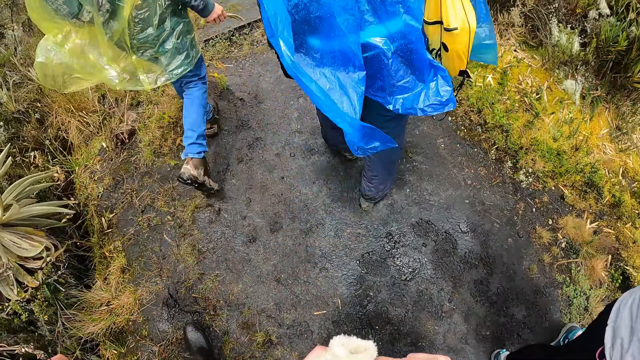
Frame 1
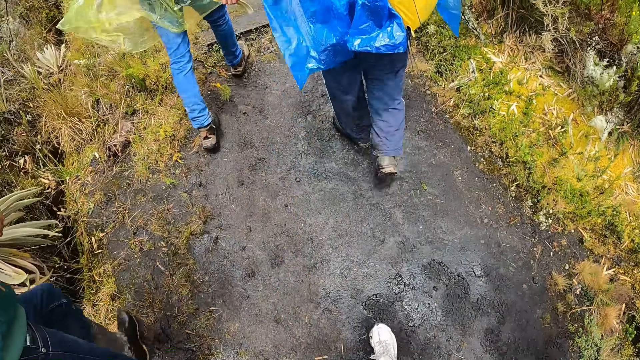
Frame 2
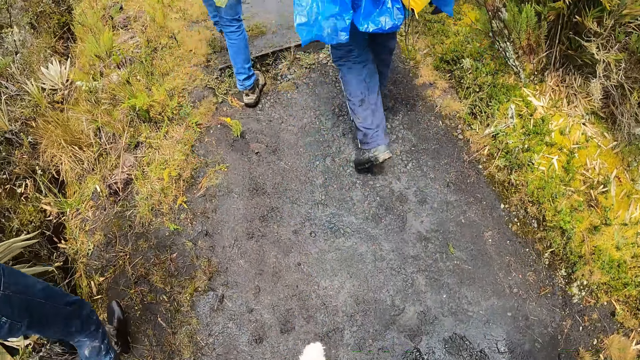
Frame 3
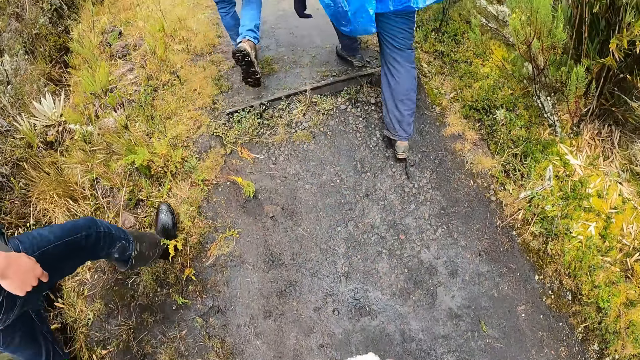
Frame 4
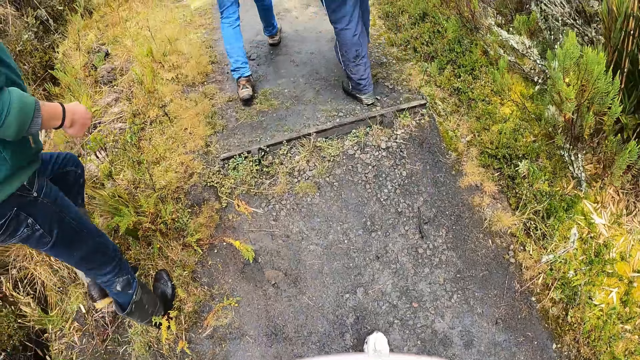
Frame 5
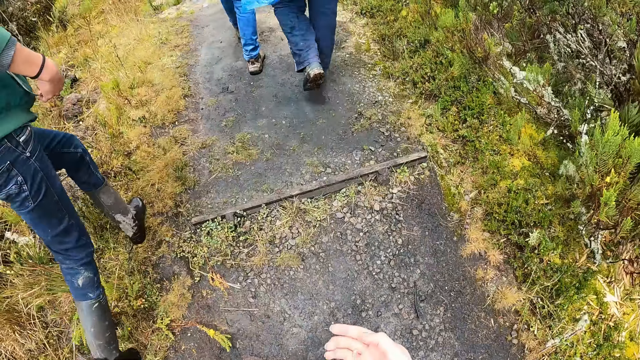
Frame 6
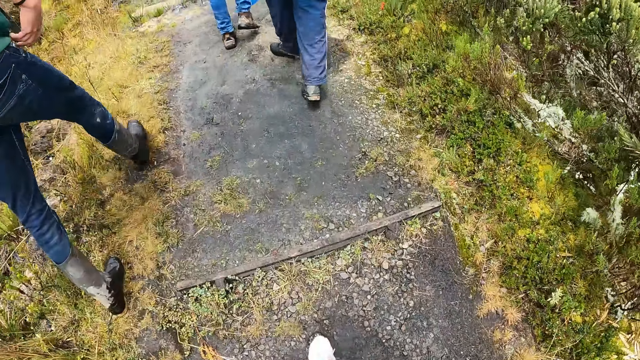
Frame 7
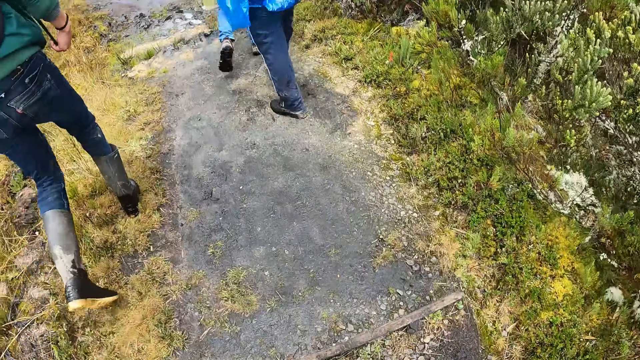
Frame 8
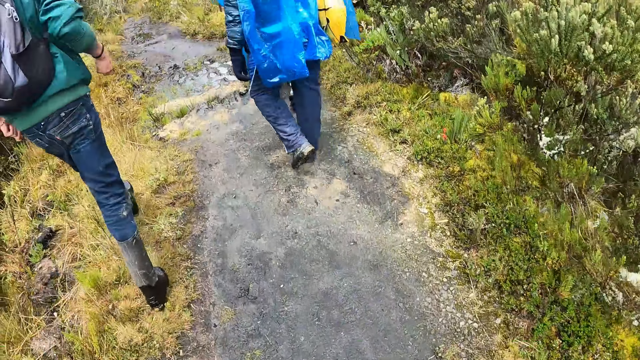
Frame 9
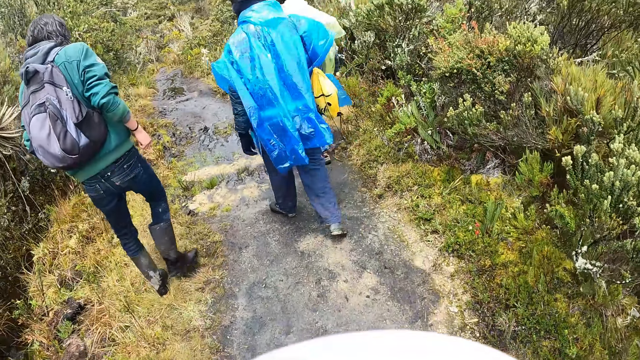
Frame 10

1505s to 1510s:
The camera wearer walks with the group of people on the mountain.

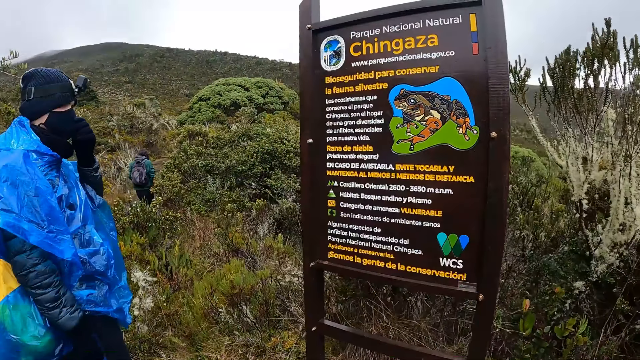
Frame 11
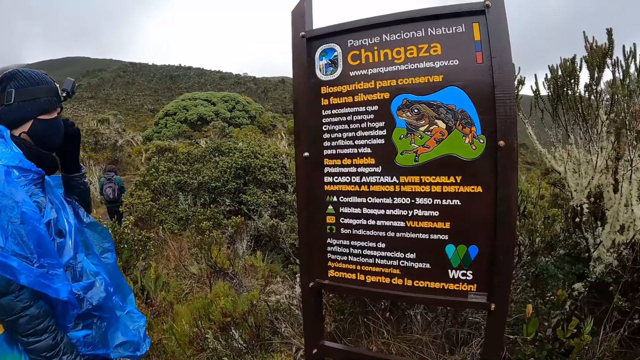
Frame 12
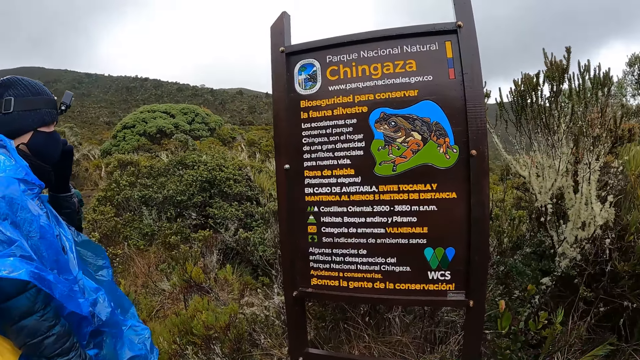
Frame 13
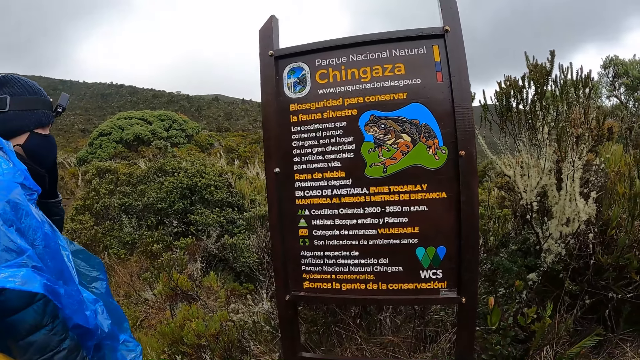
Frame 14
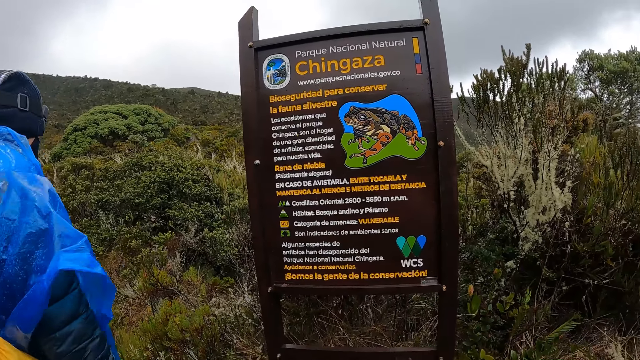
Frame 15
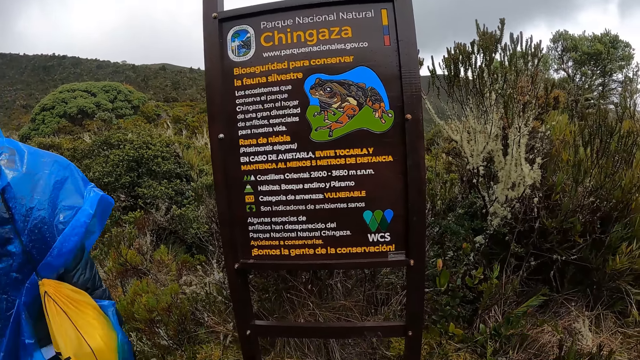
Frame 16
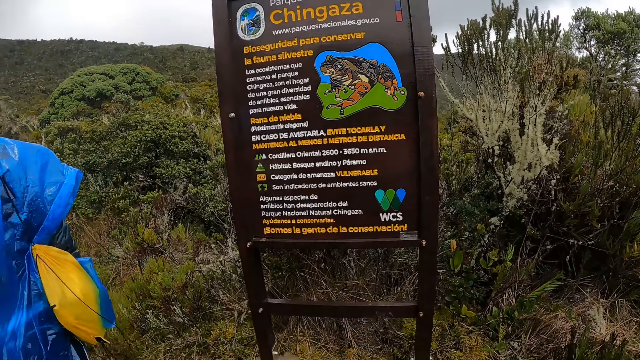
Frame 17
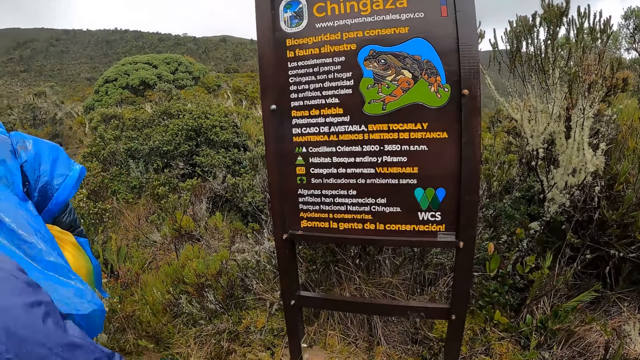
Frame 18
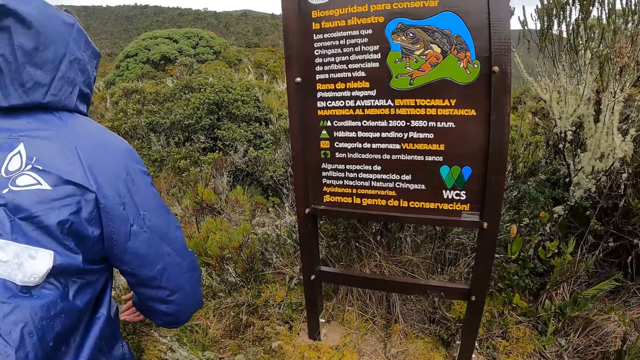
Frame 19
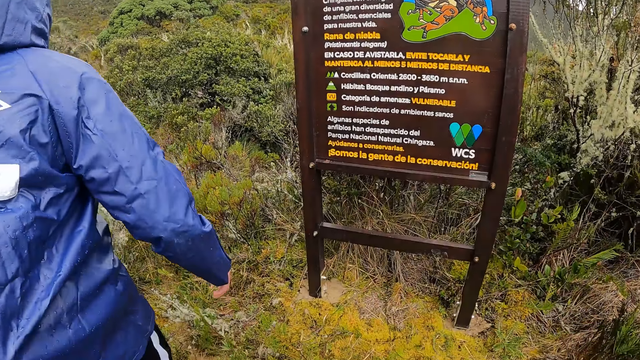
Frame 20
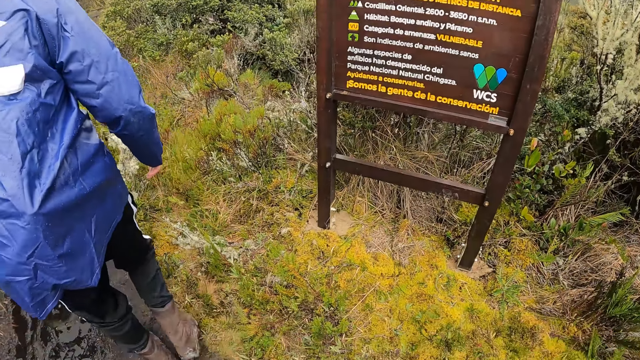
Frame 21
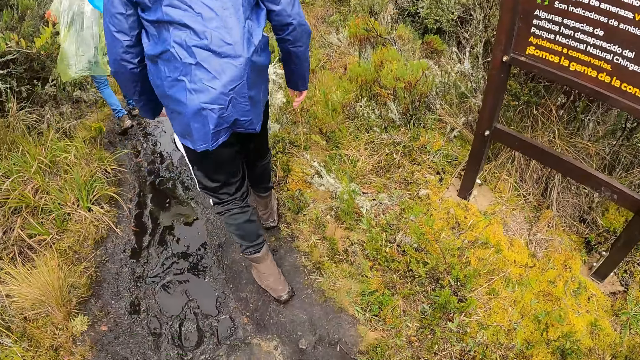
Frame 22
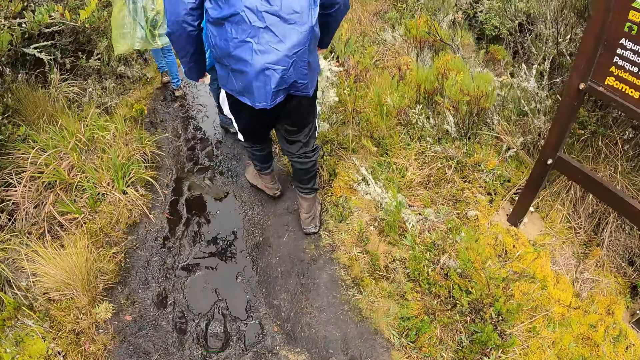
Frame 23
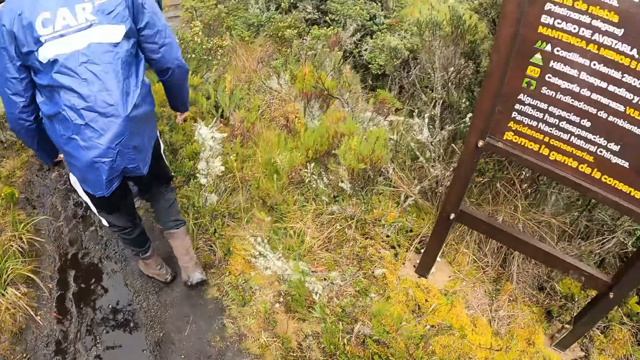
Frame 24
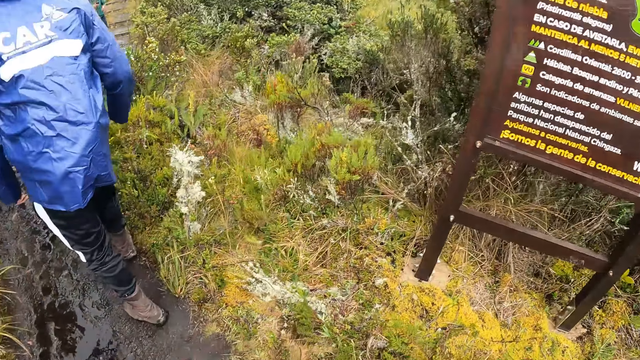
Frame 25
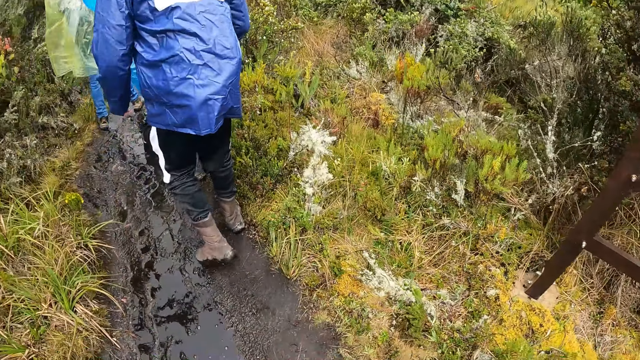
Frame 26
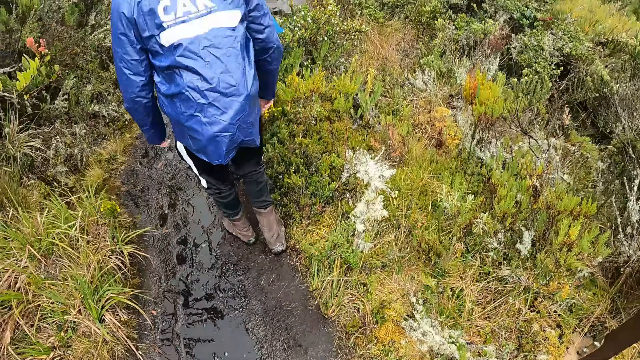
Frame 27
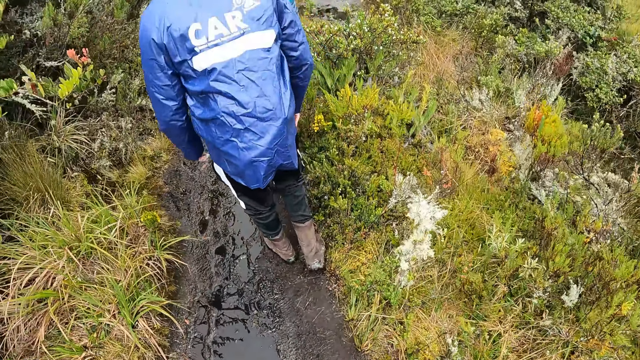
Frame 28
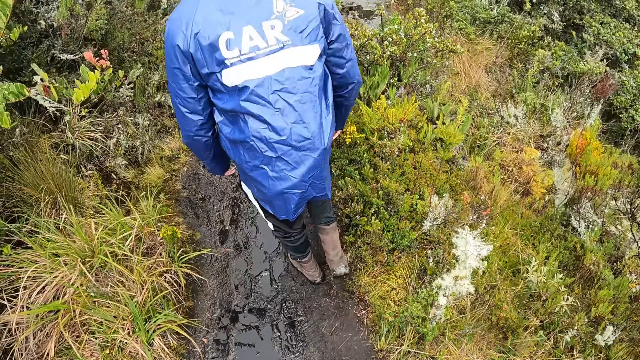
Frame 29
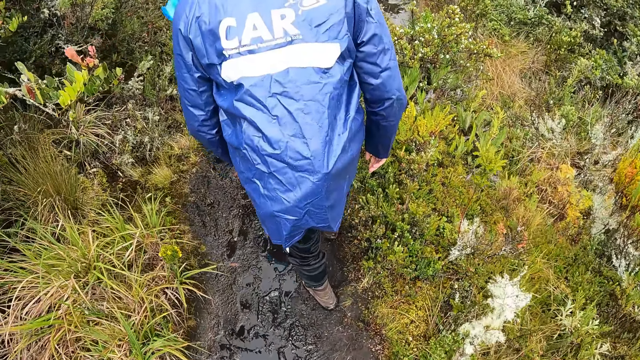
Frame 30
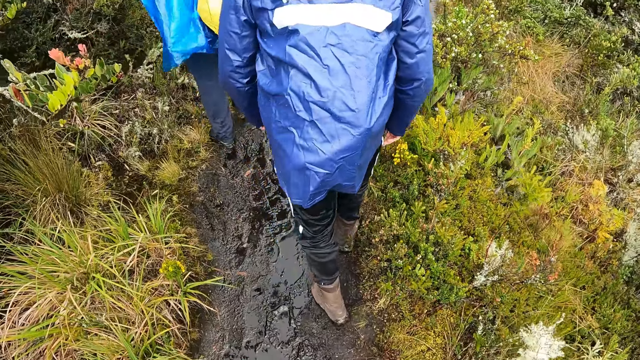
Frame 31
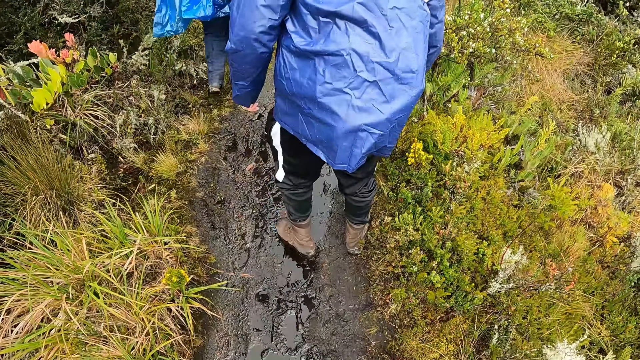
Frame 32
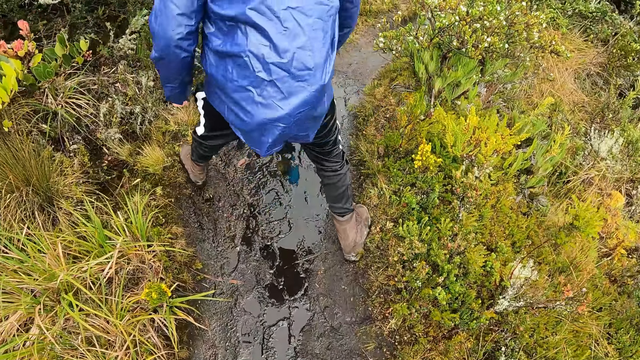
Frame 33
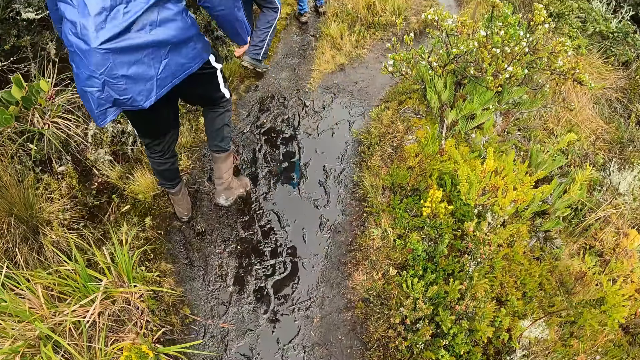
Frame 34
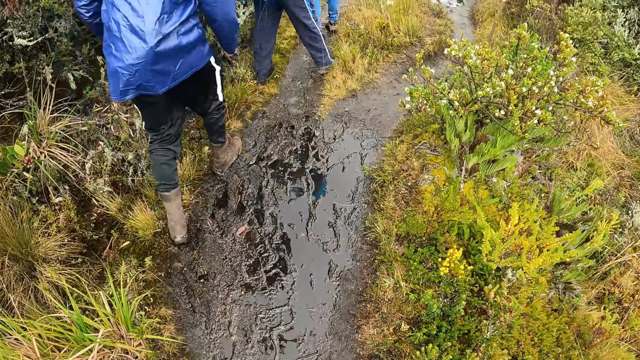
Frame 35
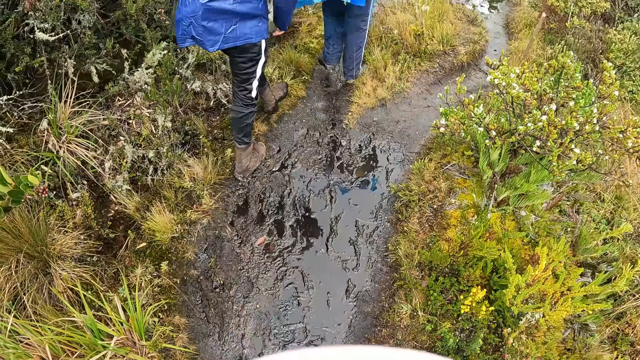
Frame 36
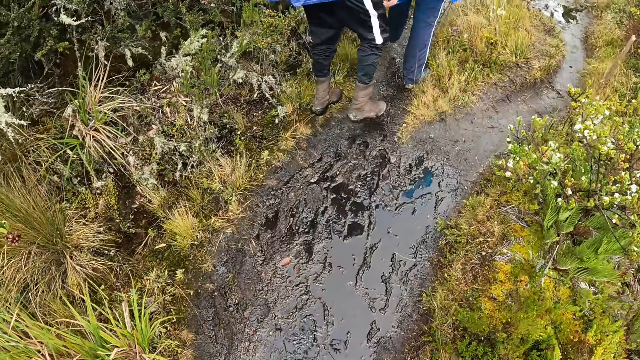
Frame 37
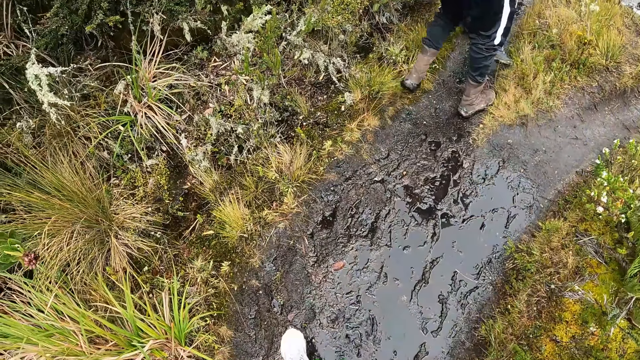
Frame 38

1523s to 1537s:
The camera wearer looks around. They walk around.
